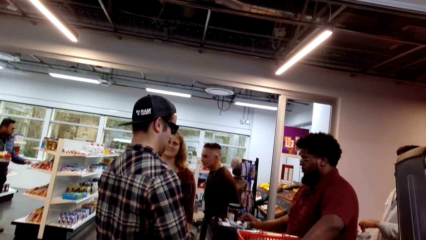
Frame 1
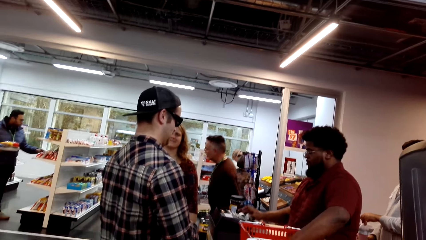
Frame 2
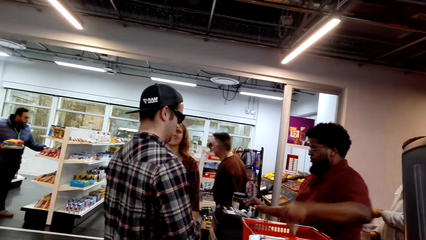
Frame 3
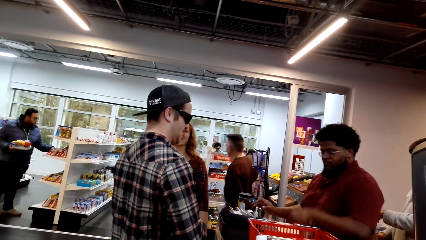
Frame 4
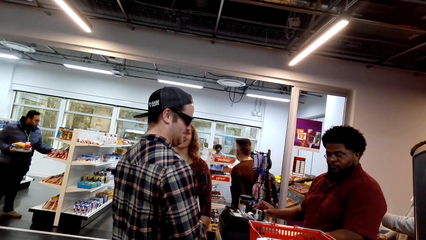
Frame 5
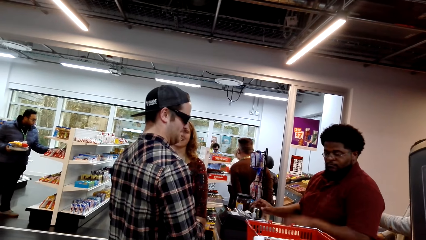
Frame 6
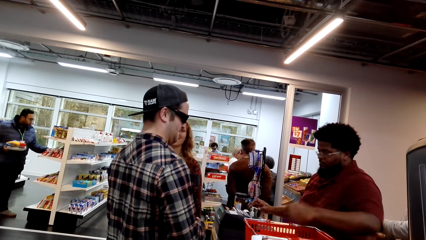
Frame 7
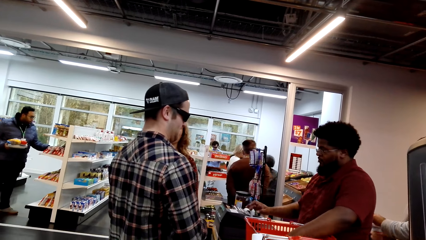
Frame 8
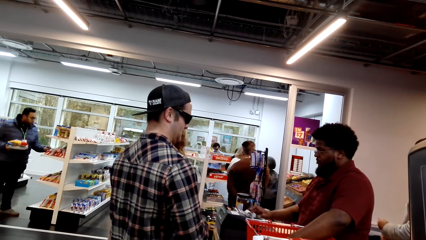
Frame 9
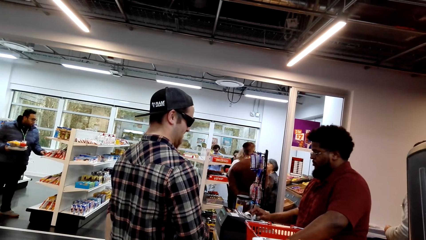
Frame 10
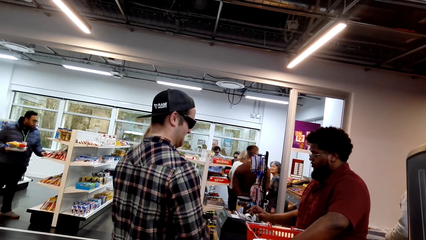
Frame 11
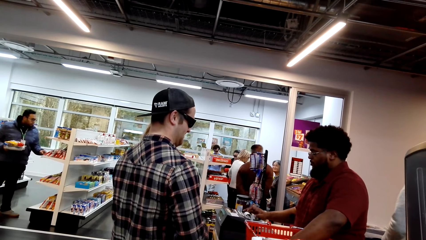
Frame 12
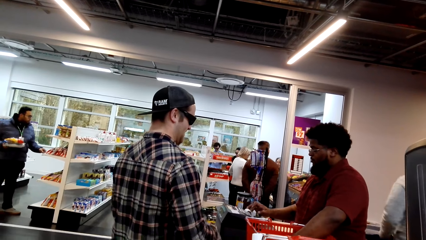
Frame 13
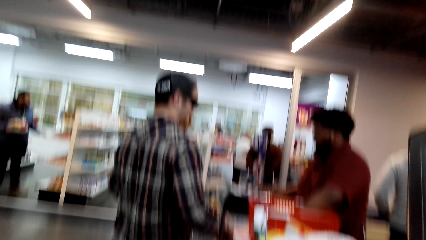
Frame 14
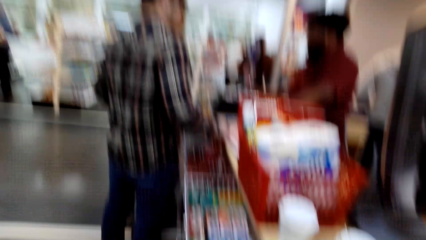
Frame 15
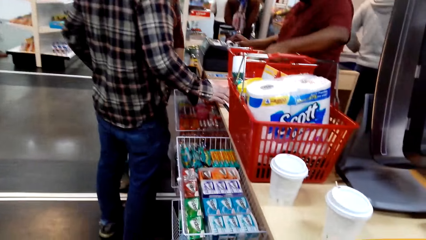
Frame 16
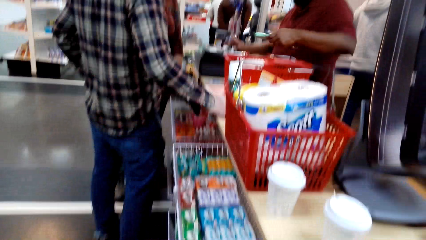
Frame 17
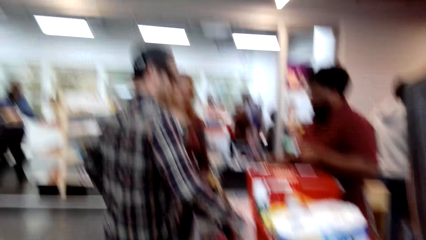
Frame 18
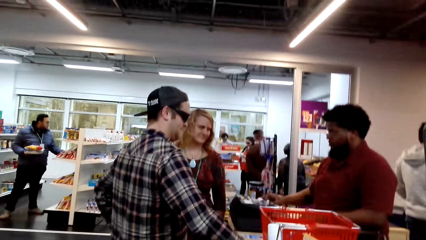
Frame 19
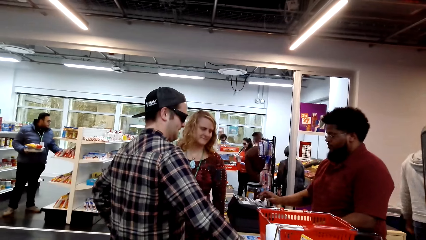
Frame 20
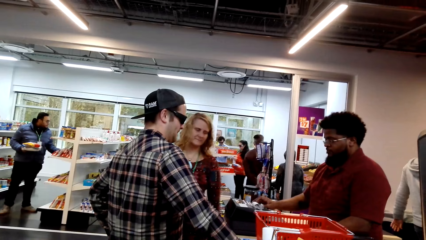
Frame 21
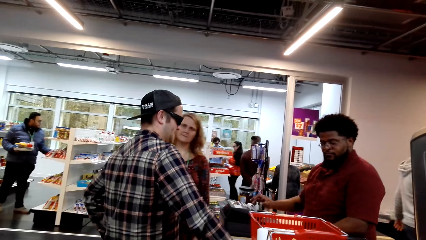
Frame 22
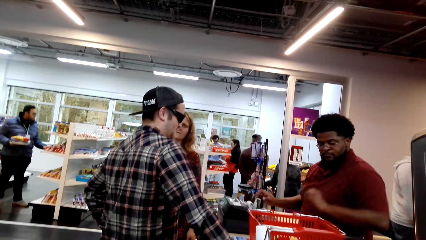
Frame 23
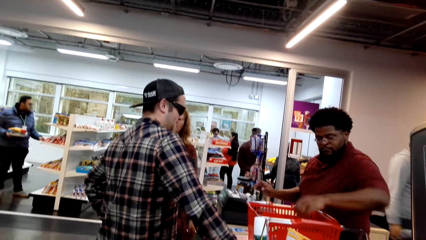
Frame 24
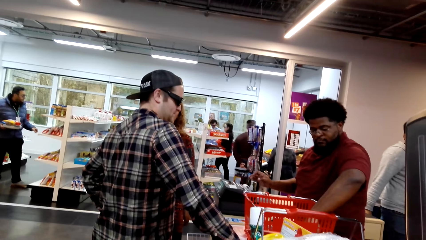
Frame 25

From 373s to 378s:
The camera wearer queues to be served at the counter.

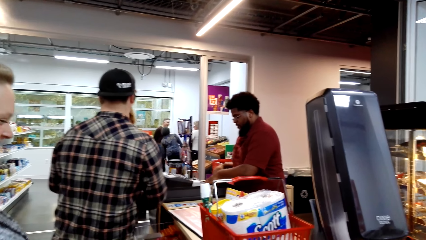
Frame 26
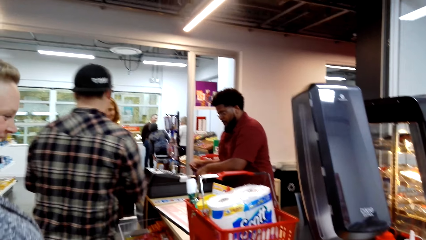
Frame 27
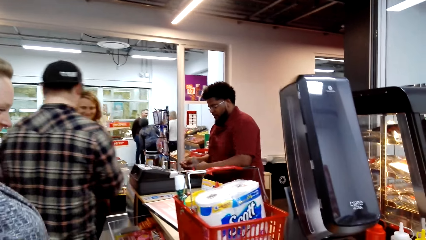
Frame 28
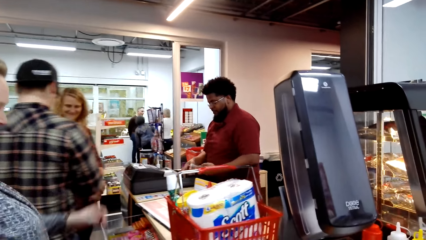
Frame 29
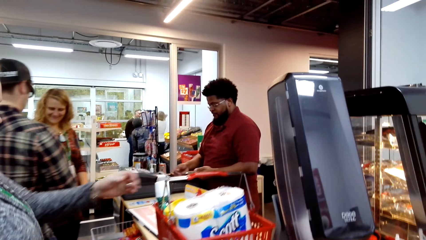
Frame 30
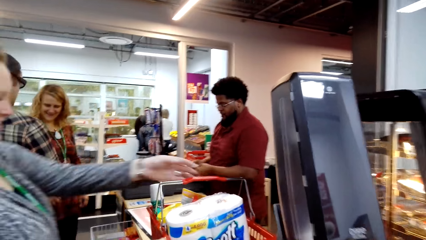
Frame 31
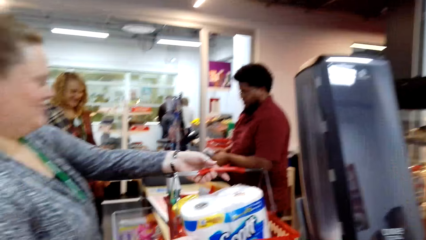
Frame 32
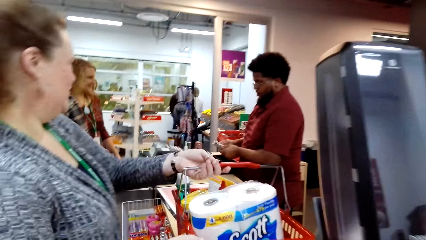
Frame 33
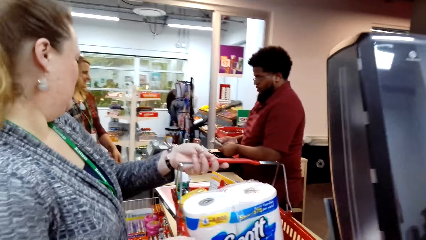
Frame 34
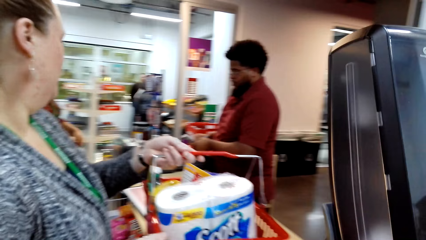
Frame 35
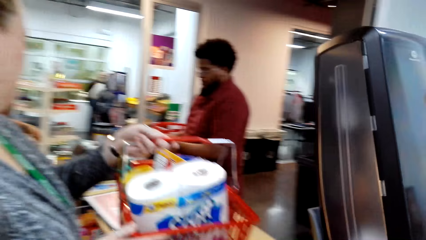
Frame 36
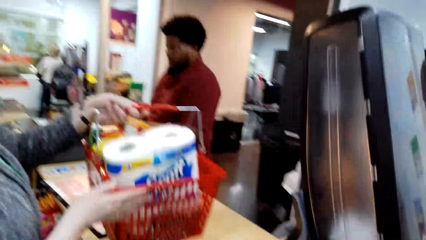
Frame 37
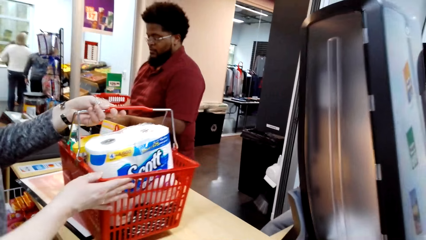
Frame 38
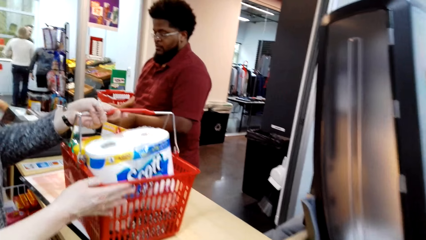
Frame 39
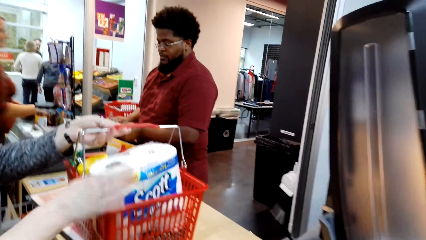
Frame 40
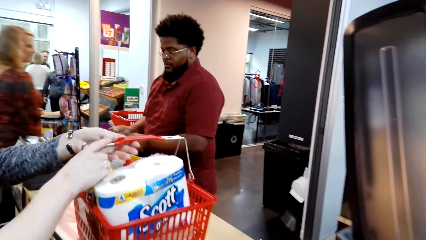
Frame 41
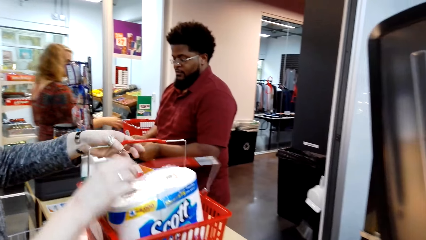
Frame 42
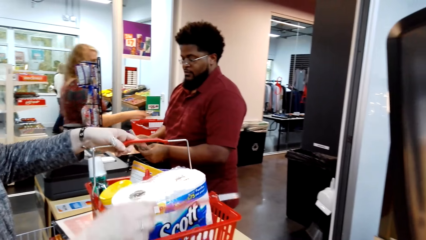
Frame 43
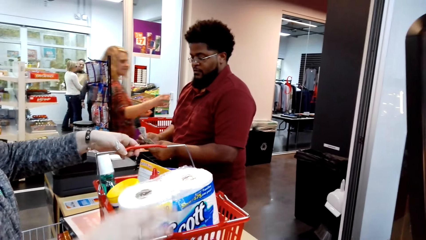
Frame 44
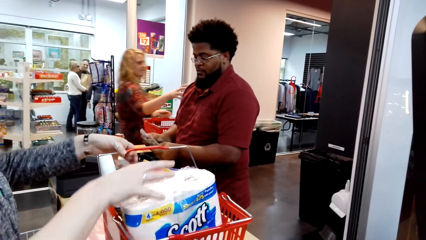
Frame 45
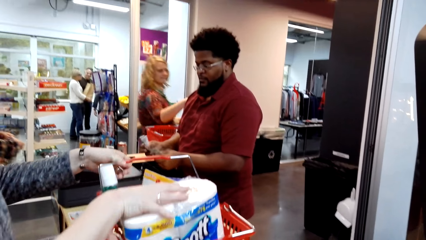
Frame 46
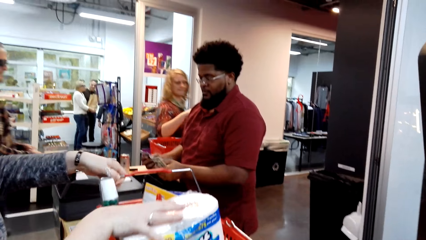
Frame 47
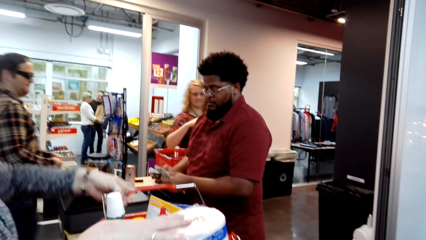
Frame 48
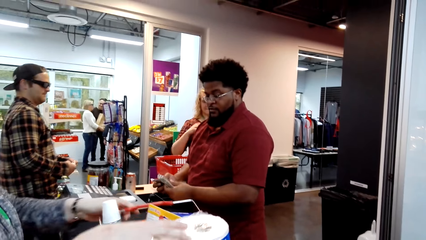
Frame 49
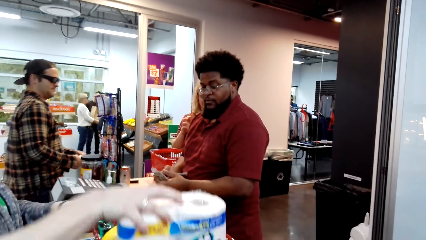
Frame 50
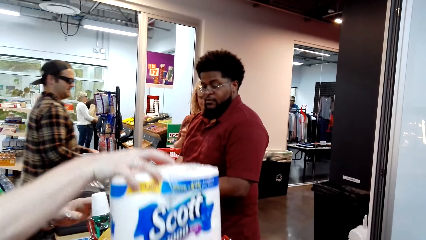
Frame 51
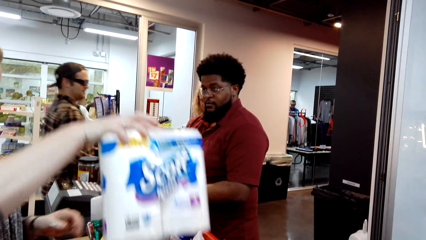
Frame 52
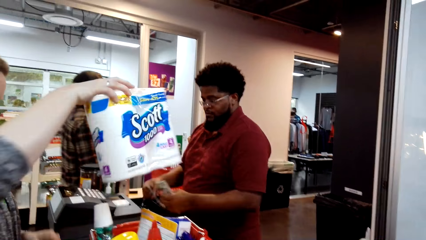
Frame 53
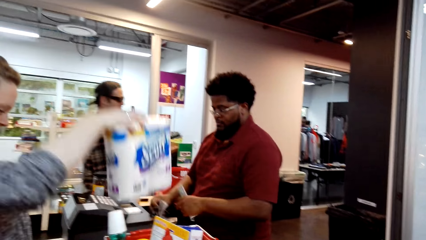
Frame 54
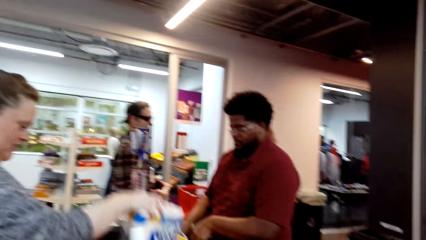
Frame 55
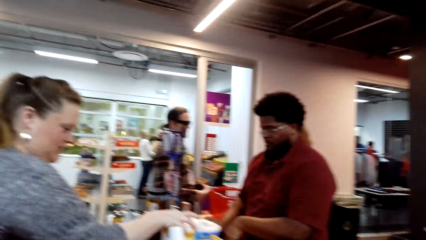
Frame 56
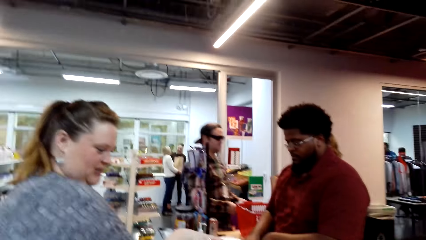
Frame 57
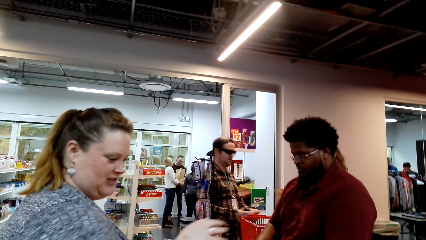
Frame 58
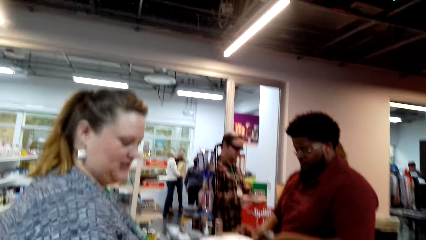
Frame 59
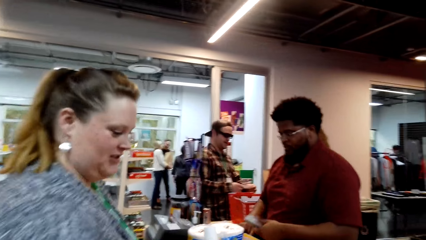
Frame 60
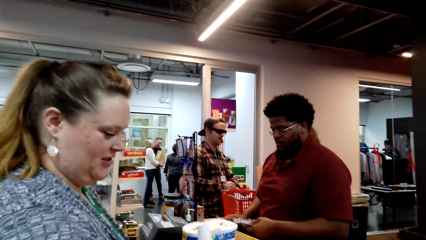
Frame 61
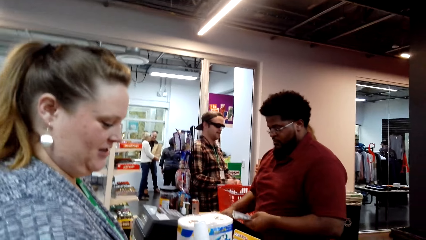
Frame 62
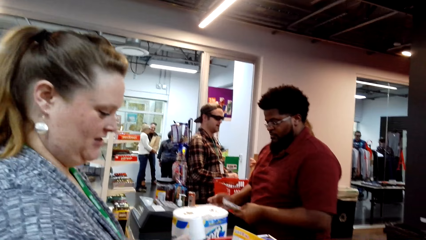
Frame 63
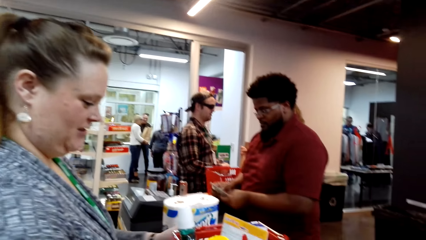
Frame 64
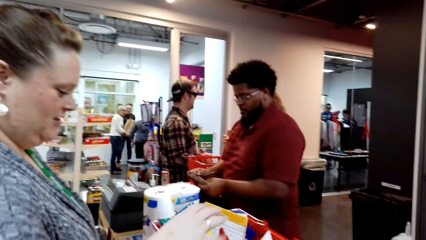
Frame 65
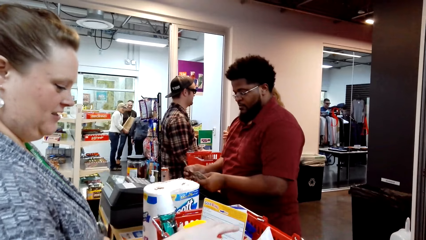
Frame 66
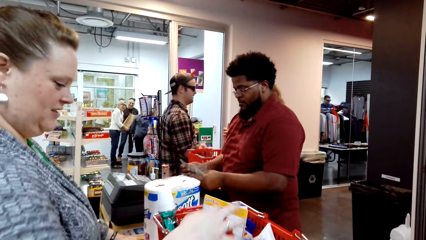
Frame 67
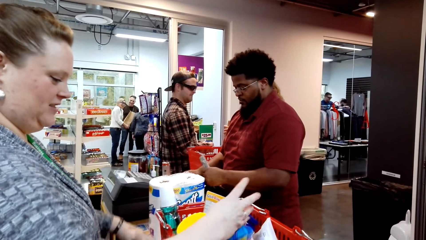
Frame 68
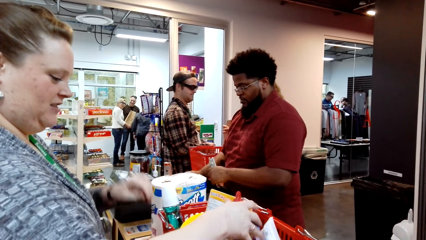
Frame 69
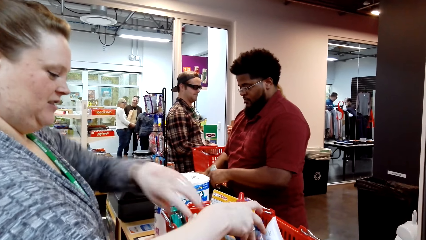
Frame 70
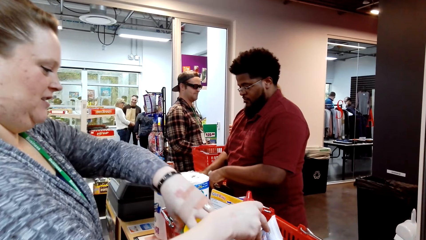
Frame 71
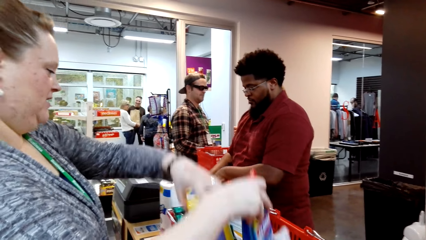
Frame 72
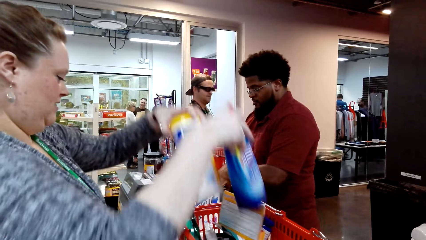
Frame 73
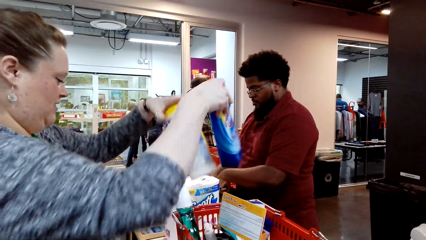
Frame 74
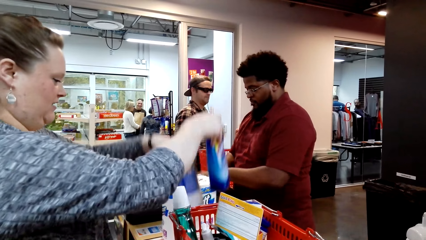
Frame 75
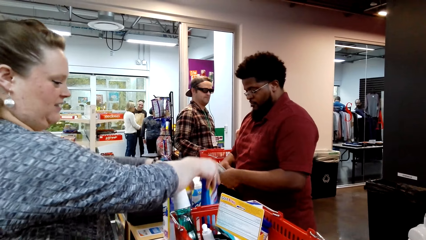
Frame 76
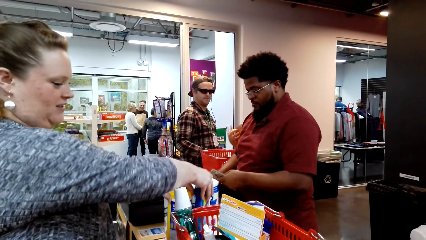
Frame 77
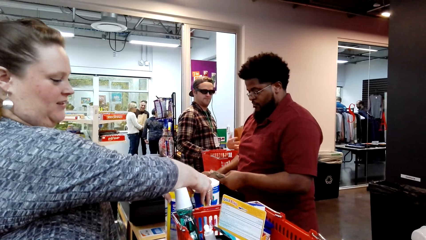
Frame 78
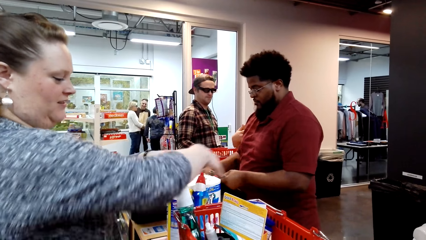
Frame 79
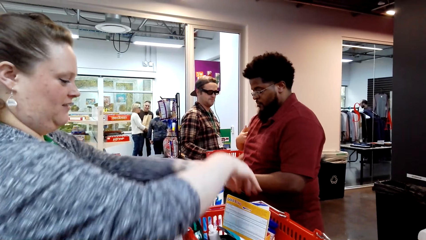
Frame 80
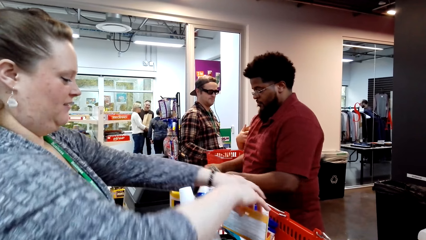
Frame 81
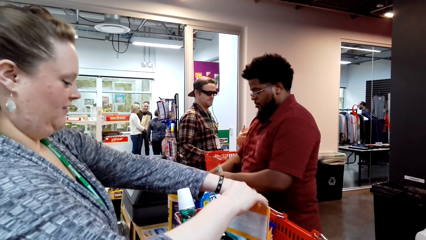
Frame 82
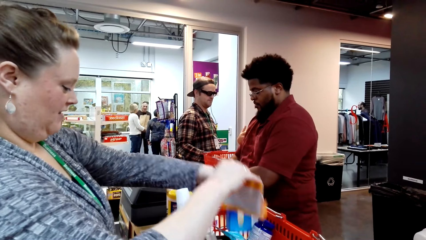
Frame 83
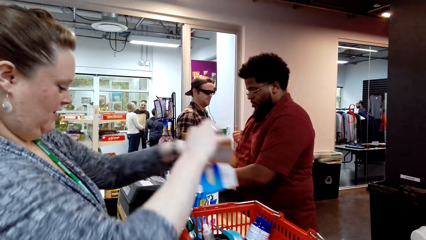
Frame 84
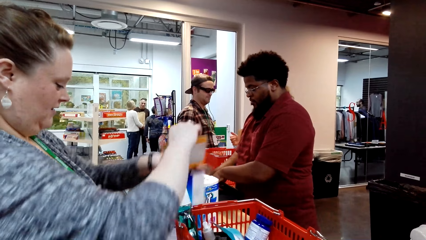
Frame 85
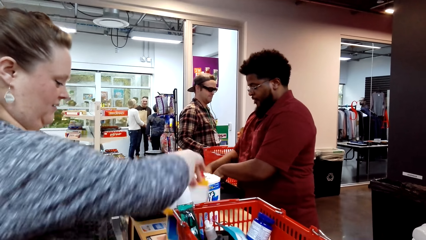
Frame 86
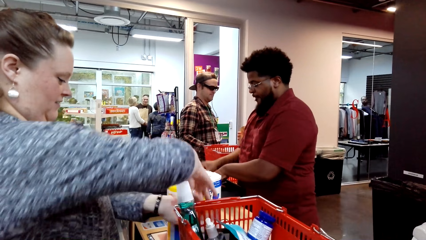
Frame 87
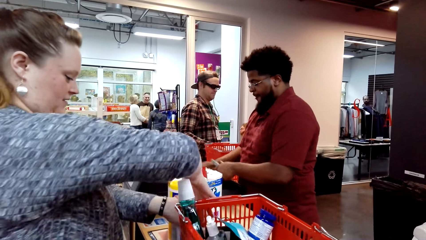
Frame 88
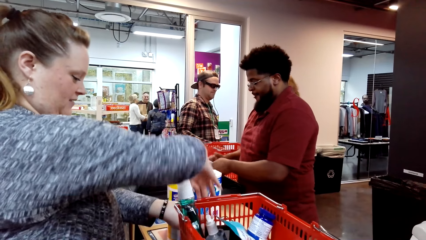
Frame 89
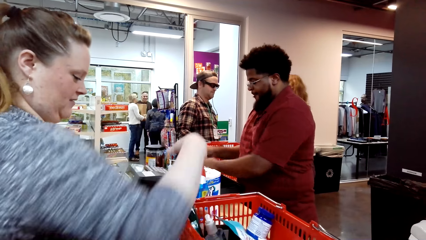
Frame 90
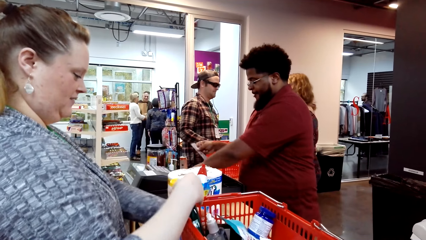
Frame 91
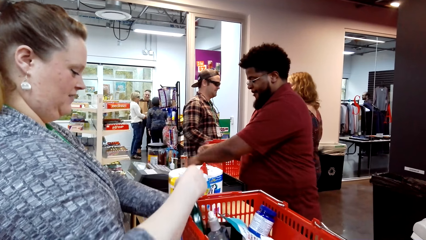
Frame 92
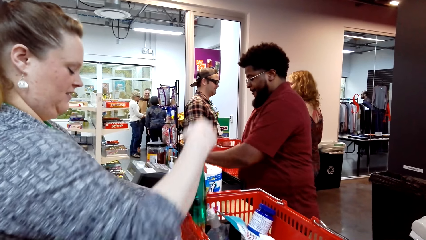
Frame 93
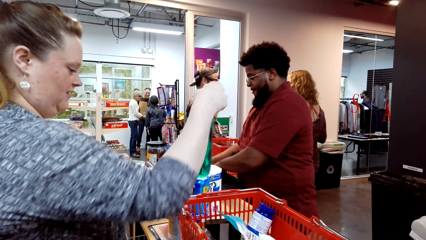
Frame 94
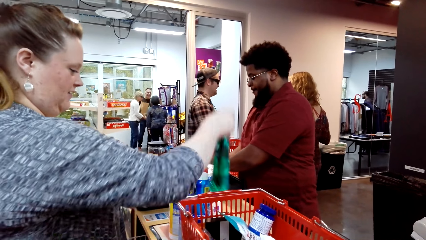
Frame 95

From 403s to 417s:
A woman moves a basket and folds the basket handle. The woman takes a tissue and puts the tissue down. The woman removes the items from the tray and puts the items on the table. The woman takes a paper, takes a box, puts the paper down and puts the box down.
